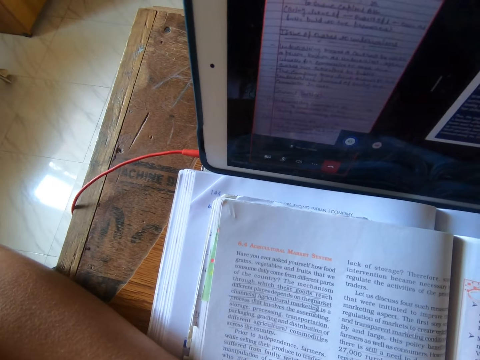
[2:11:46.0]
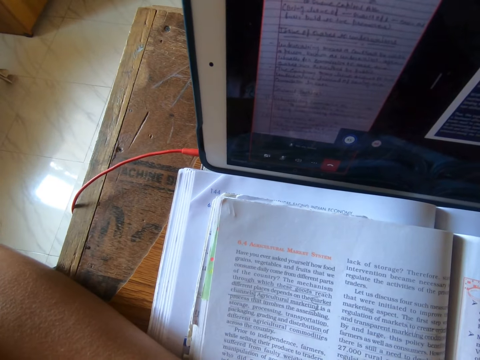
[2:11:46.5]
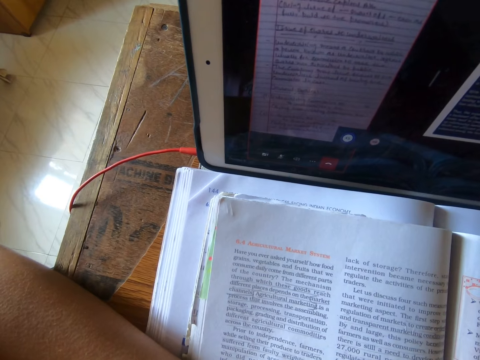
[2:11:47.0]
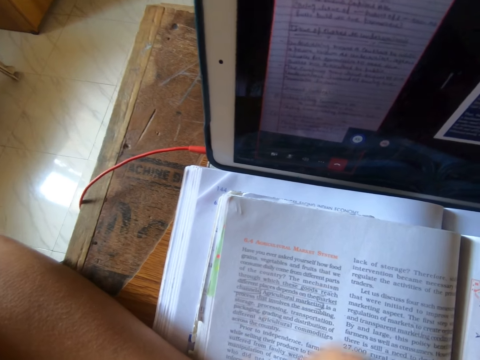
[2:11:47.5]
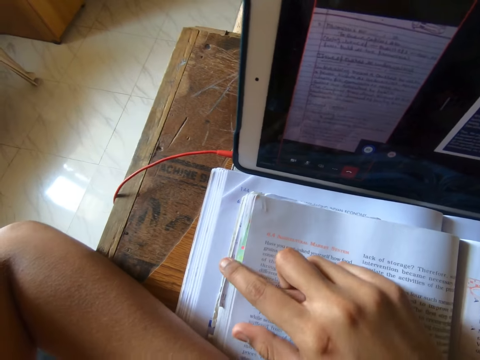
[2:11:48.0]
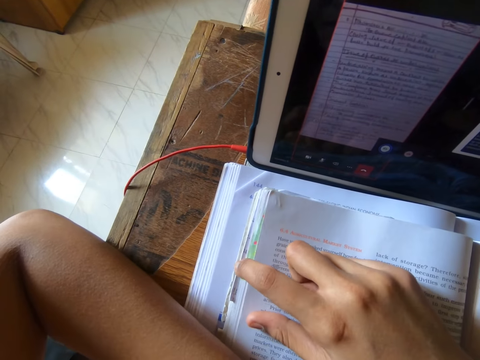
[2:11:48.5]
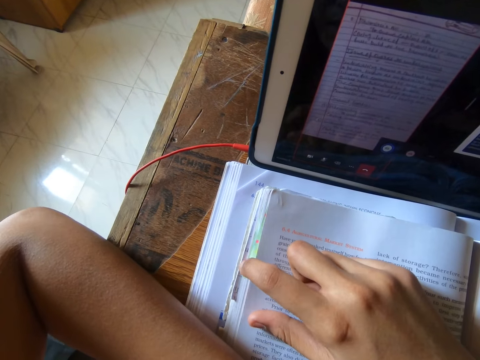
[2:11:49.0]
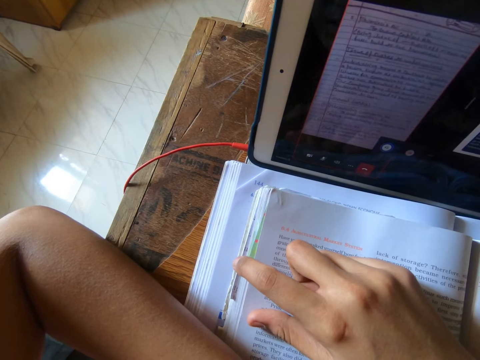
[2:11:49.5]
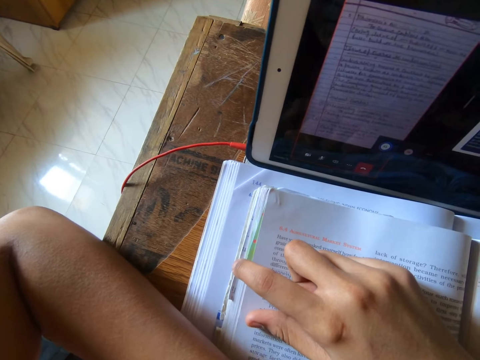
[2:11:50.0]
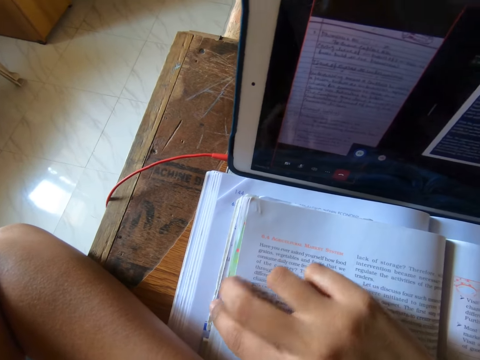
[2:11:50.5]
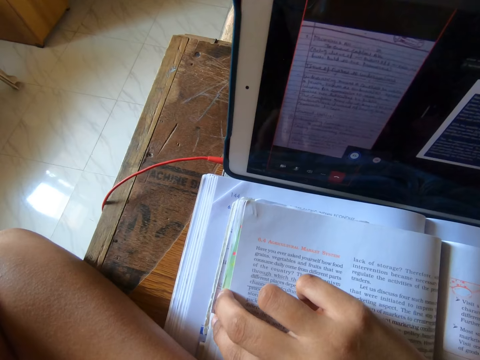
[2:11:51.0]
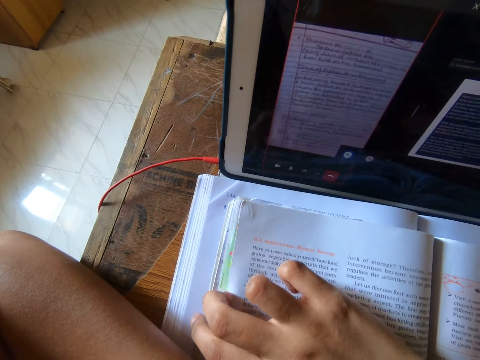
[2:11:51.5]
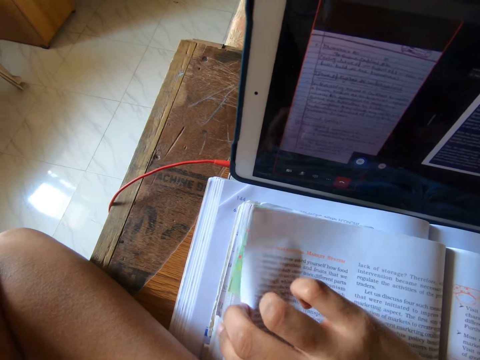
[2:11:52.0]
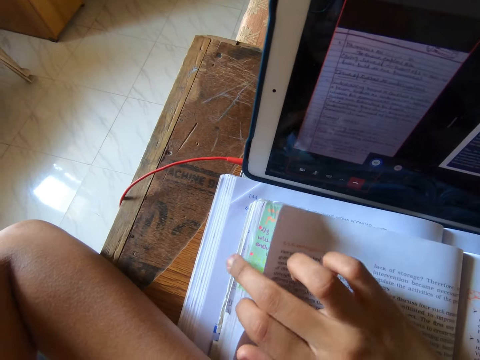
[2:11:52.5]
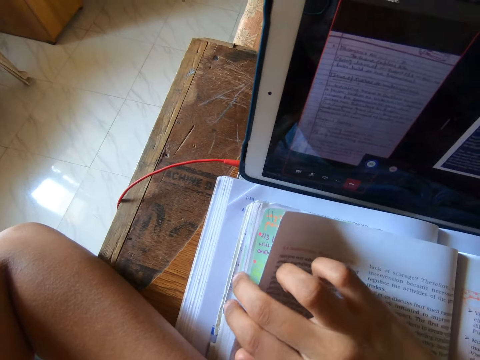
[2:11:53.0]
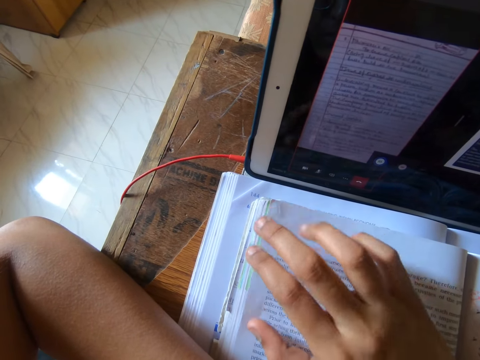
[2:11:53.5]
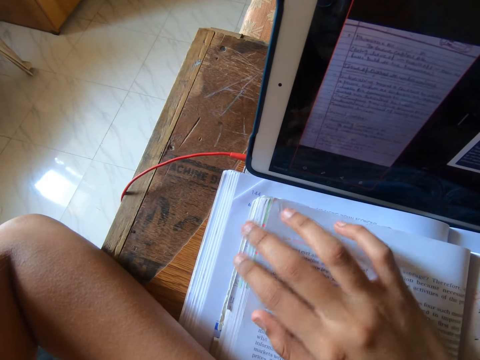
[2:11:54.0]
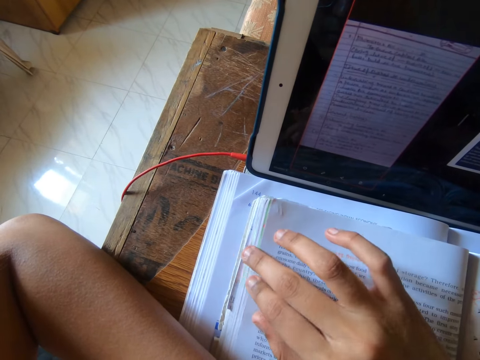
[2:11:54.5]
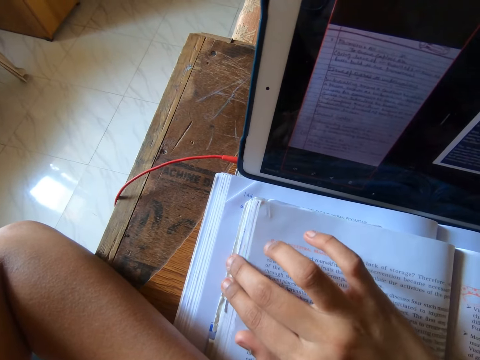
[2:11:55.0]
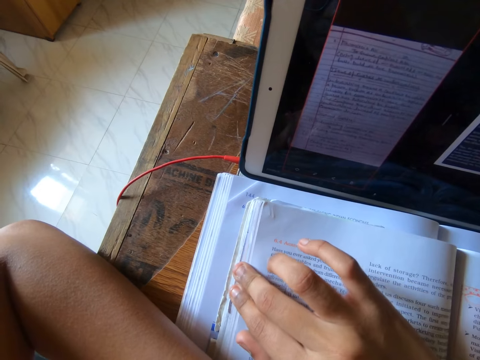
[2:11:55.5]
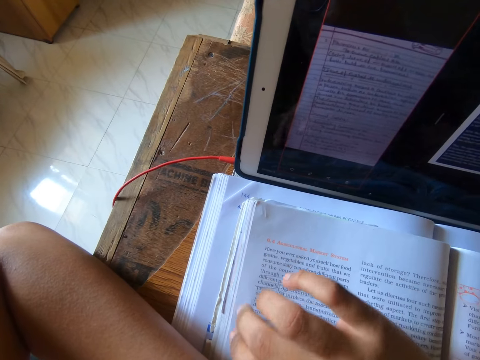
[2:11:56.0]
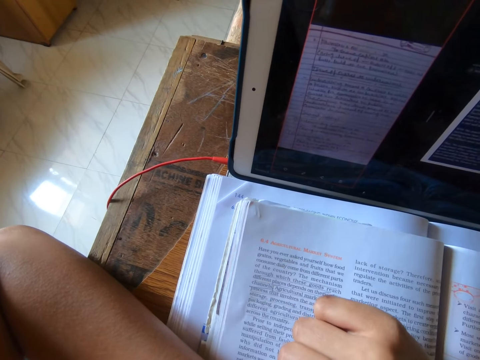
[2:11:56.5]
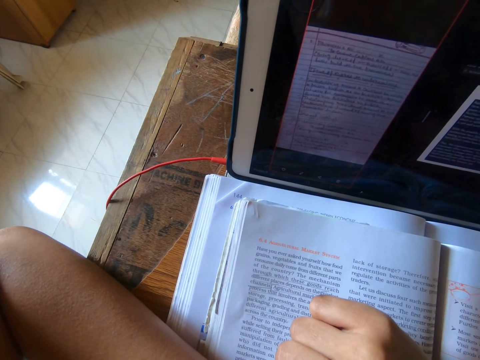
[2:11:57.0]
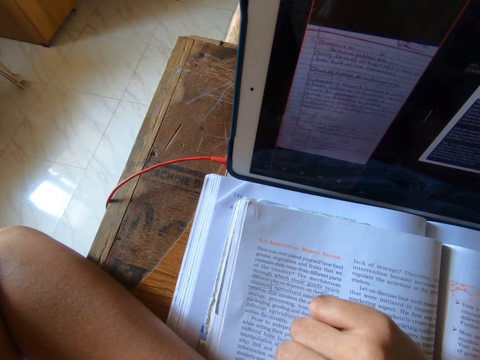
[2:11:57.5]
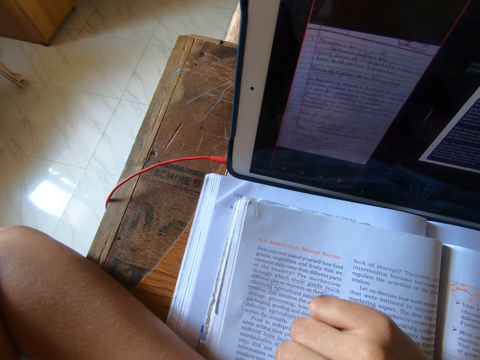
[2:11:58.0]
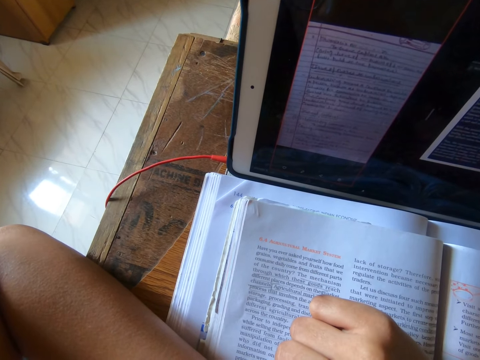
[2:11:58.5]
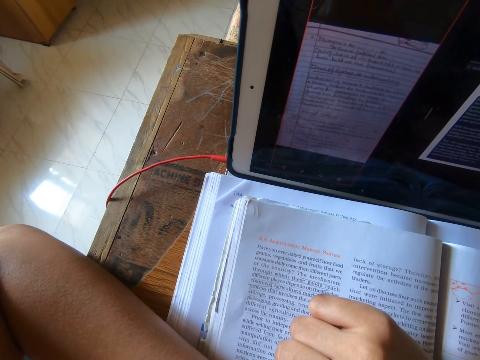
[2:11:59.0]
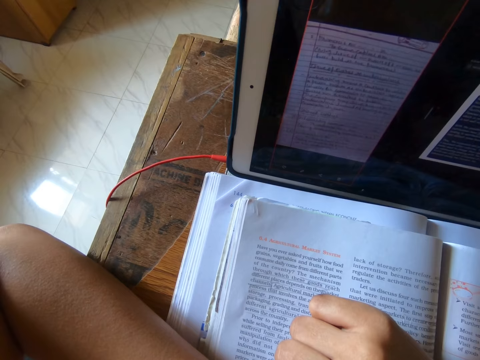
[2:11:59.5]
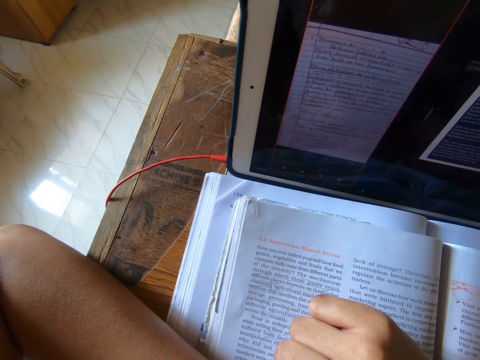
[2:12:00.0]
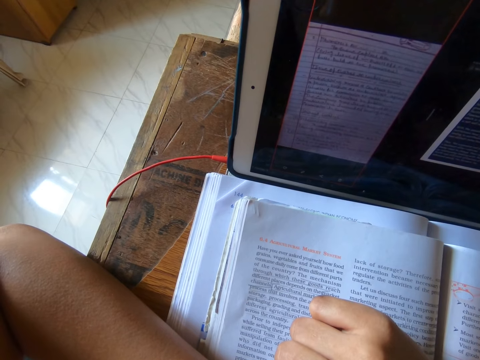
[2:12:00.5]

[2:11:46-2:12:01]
The camera wearer studies quietly on the iPad. She holds the book. She looks at the tablet. She flips her finger on the pages of the textbook. She flips the pages. She looks at the tablet. She studies quietly on the iPad.

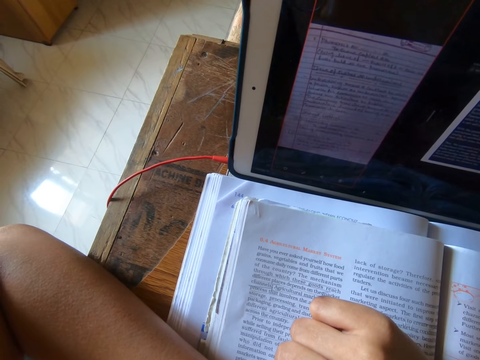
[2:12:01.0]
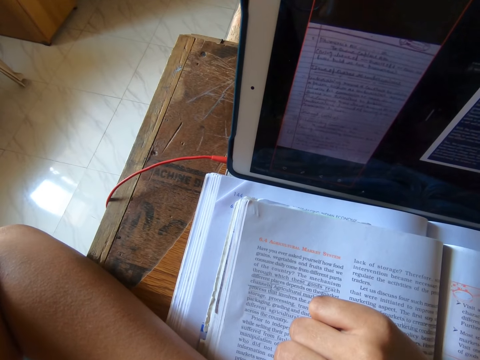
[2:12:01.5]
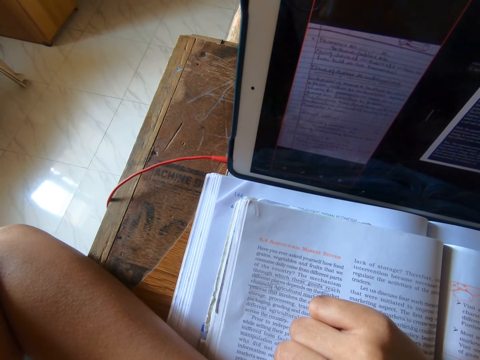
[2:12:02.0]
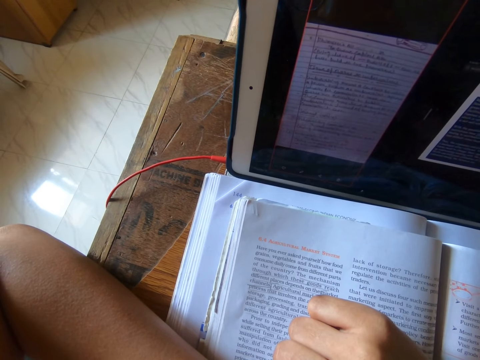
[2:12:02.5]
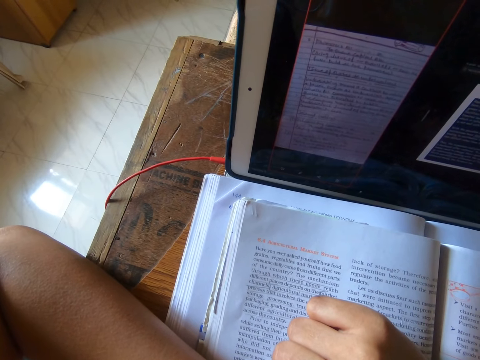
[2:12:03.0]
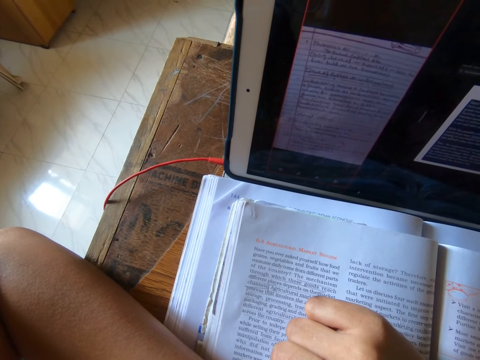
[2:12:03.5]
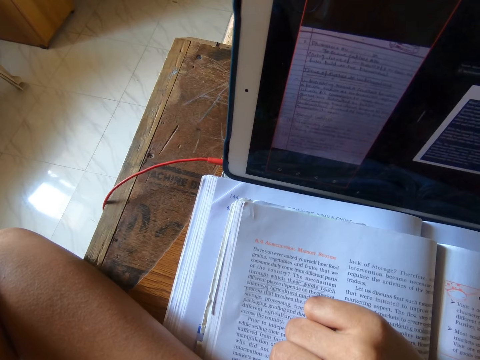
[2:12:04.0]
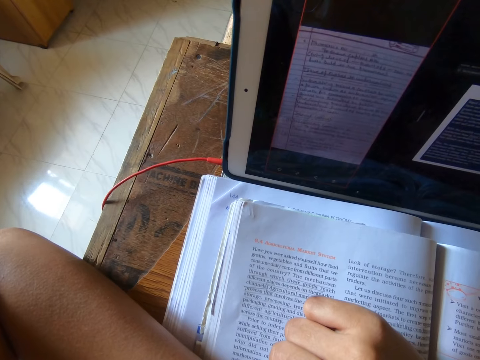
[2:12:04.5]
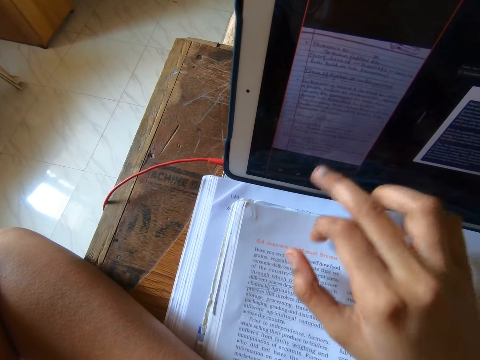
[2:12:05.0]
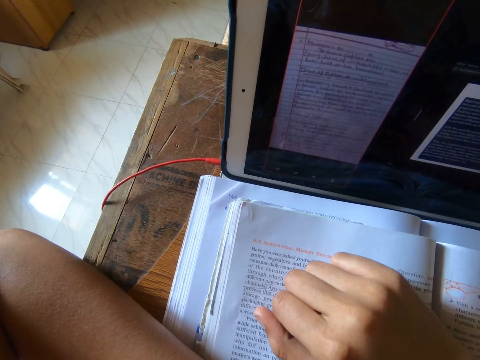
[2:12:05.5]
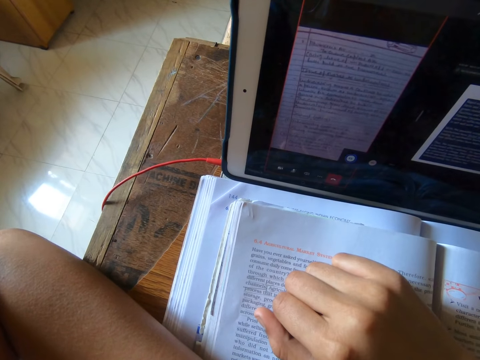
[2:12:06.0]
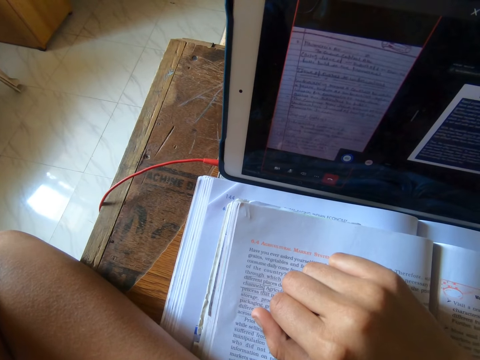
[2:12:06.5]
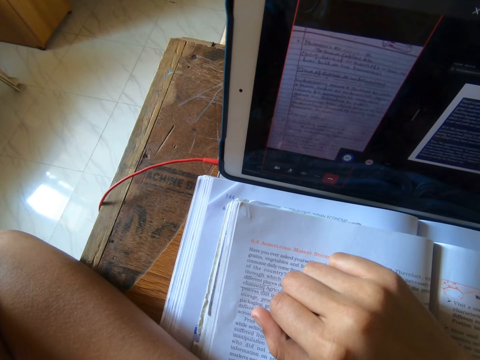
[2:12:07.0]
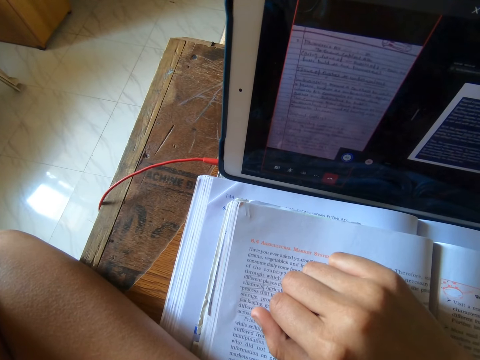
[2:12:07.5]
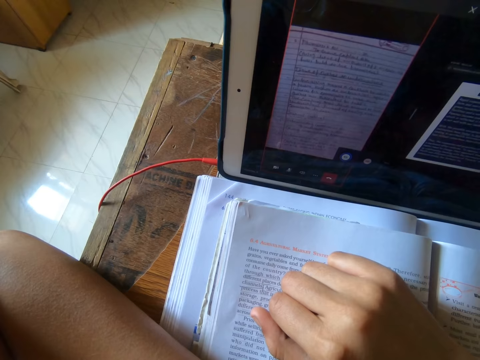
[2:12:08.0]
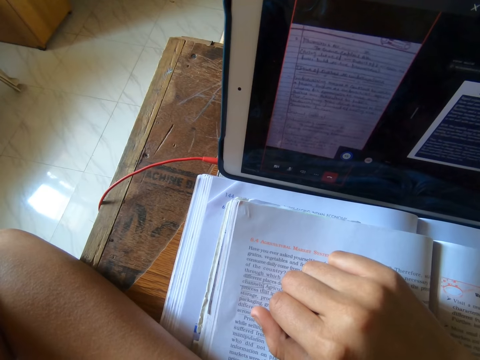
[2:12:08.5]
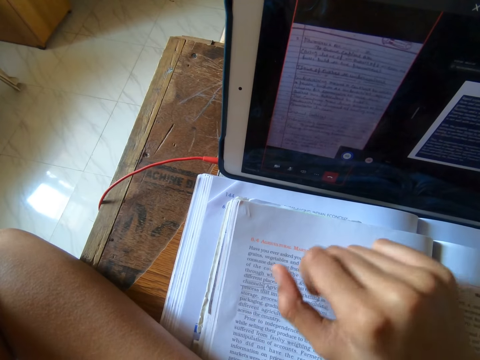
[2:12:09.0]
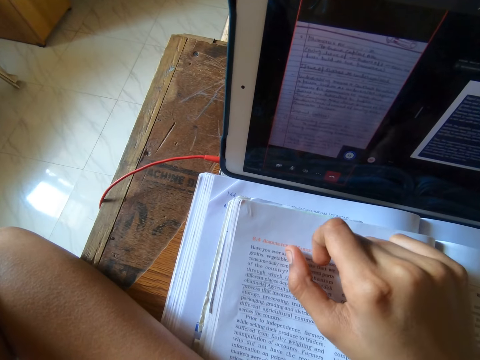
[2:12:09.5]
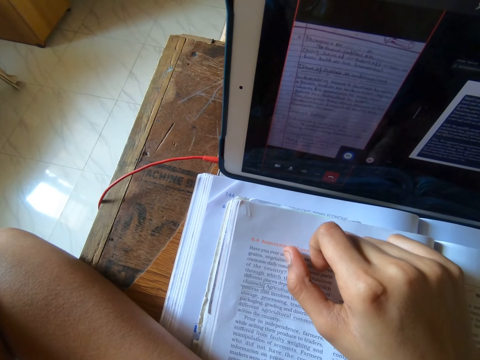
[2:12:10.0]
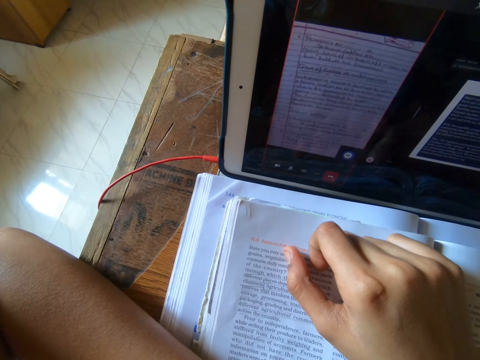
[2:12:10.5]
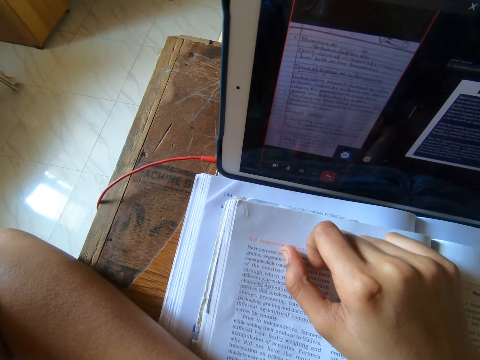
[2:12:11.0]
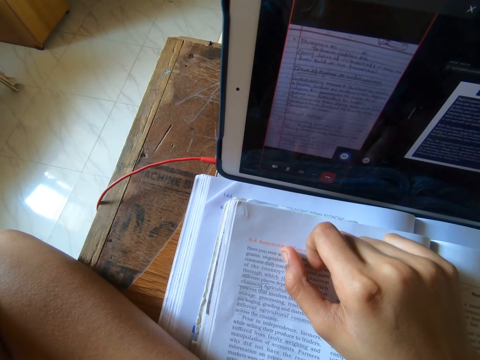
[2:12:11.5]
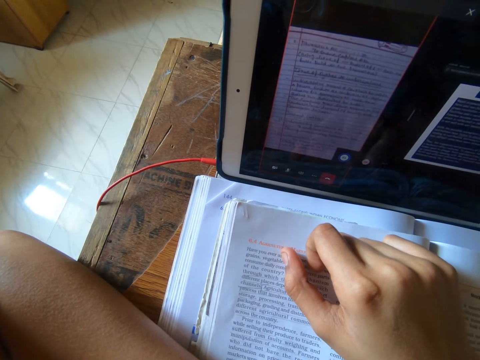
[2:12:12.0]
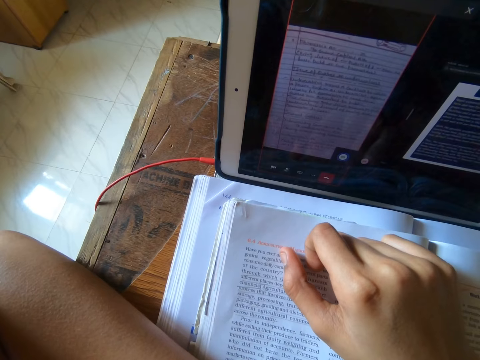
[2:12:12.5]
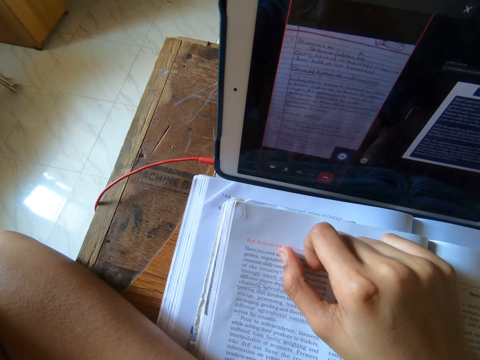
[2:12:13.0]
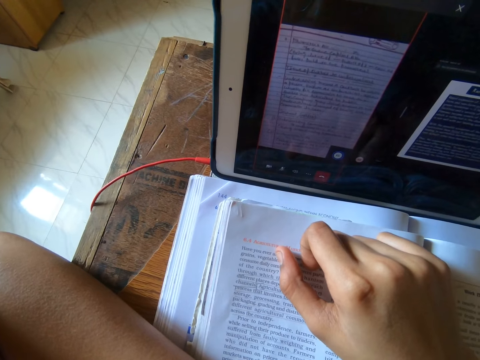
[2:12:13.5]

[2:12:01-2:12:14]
The camera wearer uses the tablet. She places her hand on the book. She looks at the tablet. She moves her hand. She looks at the tablet.
